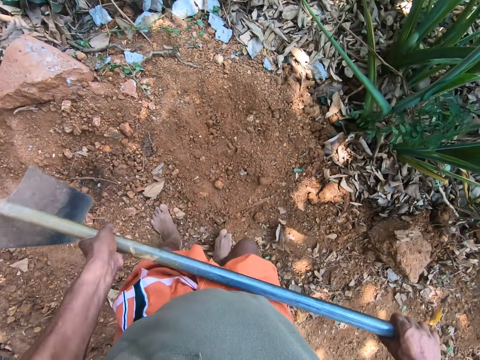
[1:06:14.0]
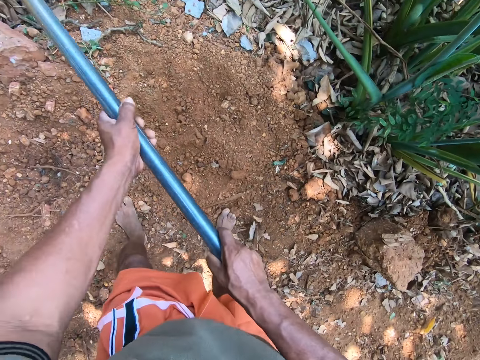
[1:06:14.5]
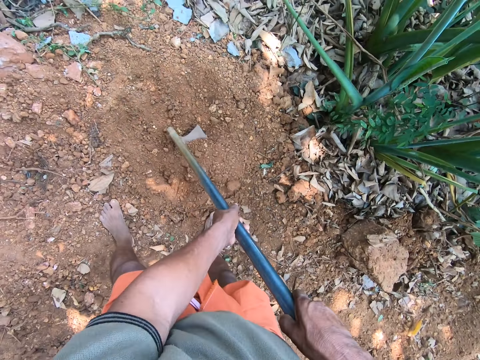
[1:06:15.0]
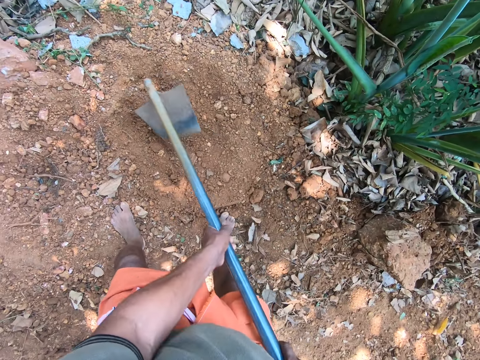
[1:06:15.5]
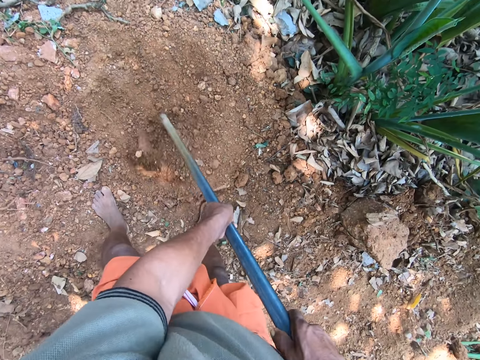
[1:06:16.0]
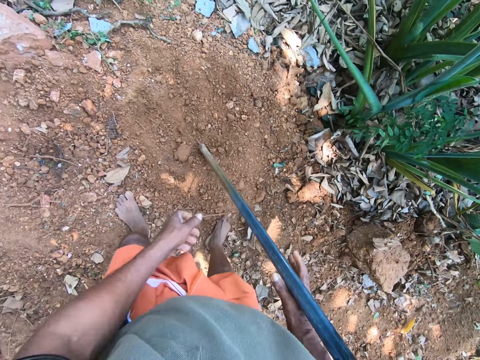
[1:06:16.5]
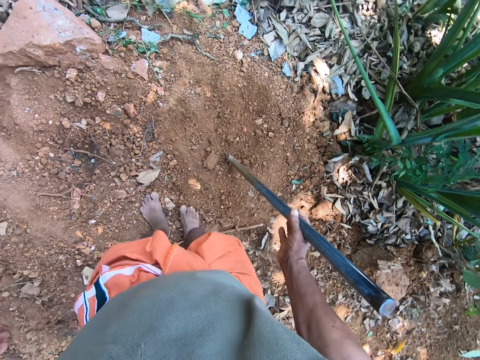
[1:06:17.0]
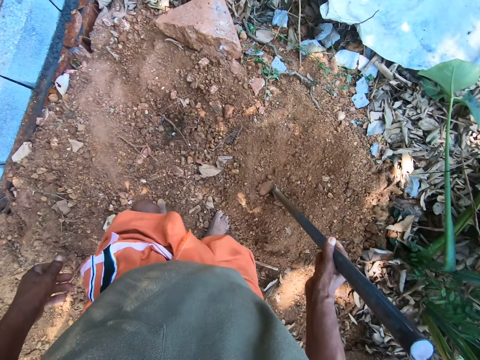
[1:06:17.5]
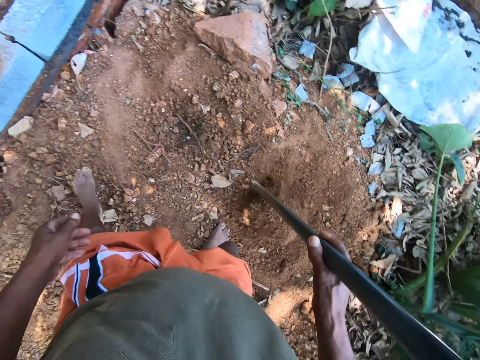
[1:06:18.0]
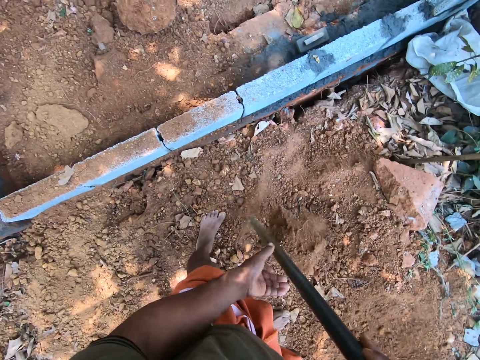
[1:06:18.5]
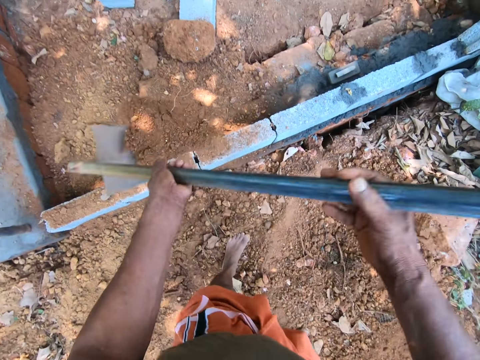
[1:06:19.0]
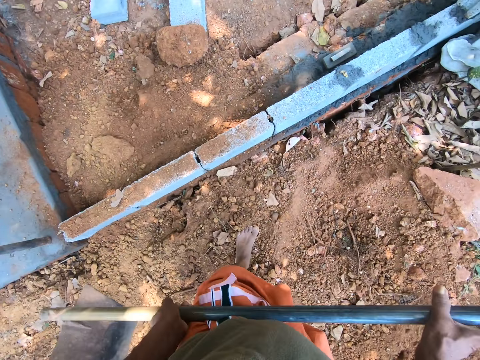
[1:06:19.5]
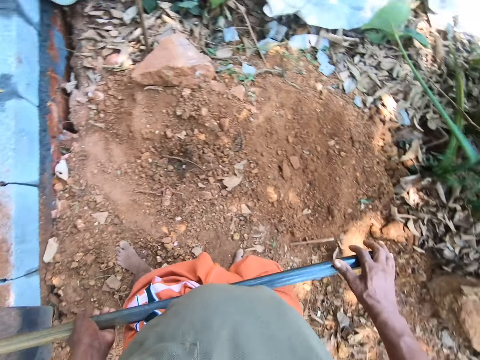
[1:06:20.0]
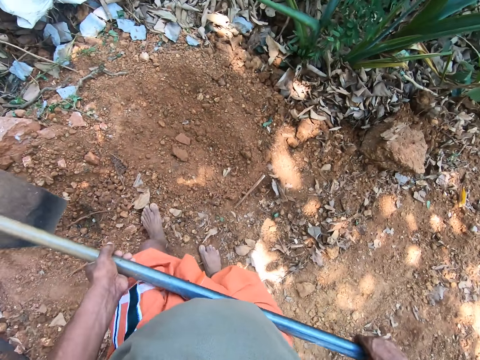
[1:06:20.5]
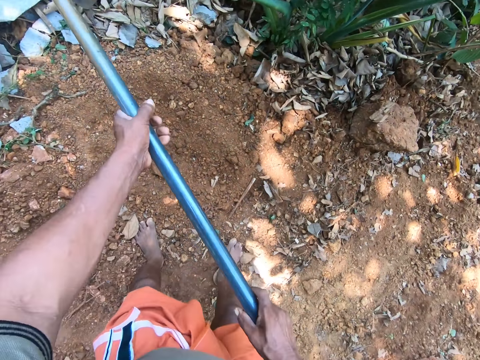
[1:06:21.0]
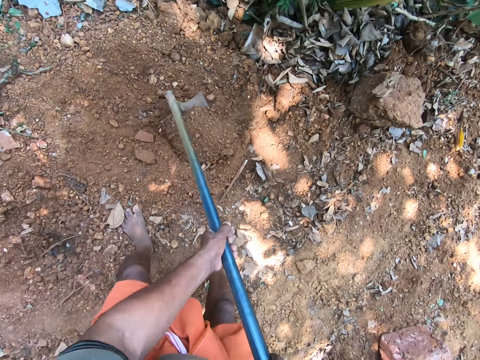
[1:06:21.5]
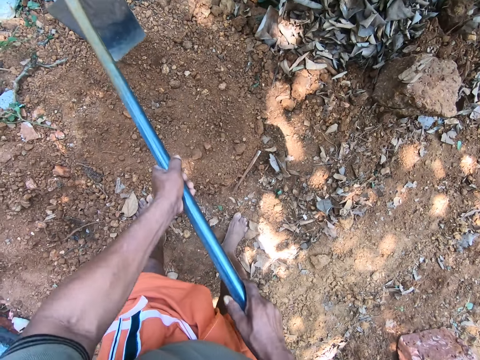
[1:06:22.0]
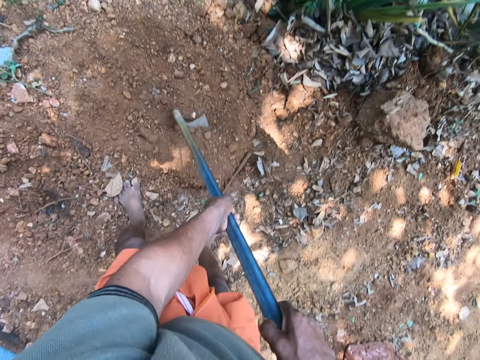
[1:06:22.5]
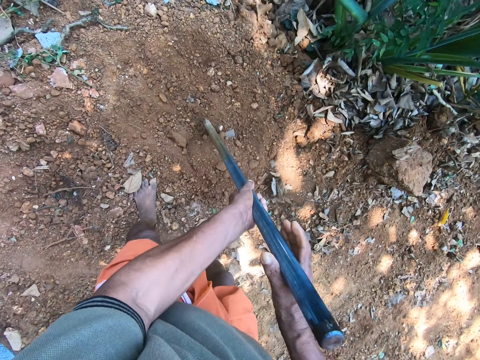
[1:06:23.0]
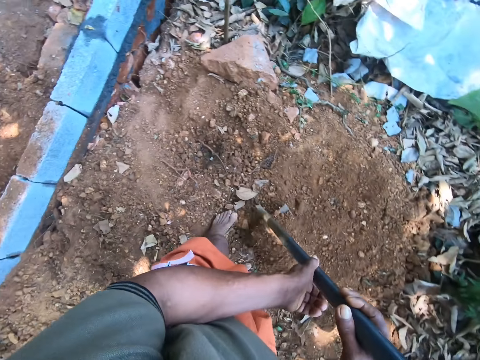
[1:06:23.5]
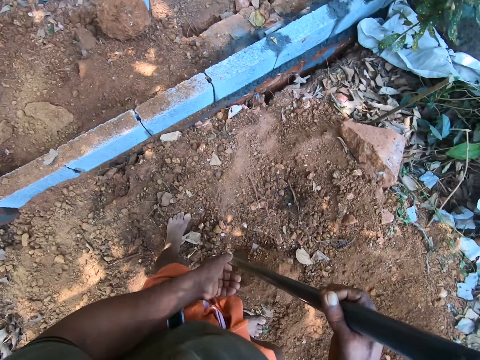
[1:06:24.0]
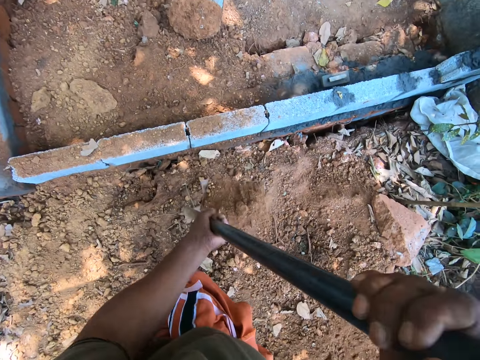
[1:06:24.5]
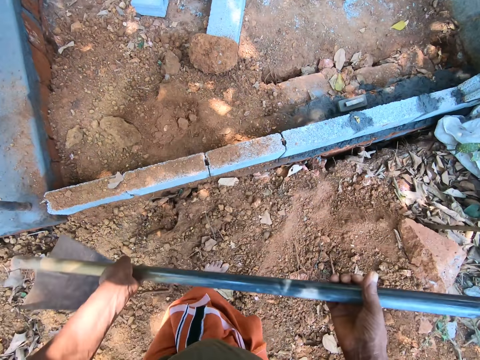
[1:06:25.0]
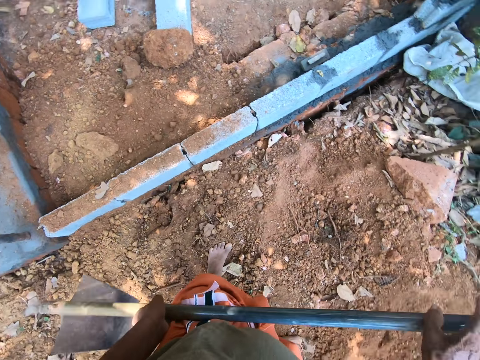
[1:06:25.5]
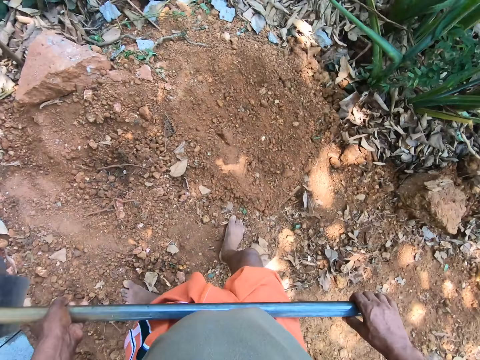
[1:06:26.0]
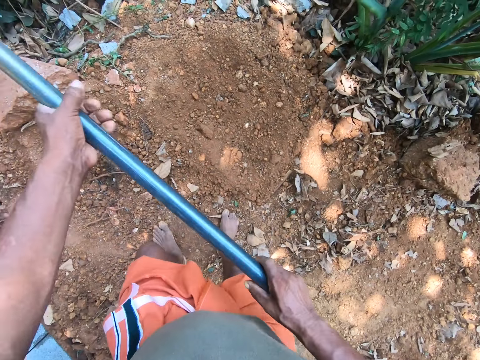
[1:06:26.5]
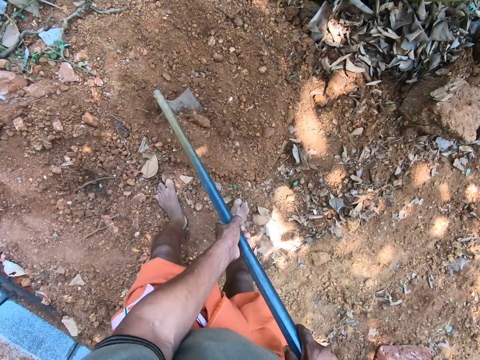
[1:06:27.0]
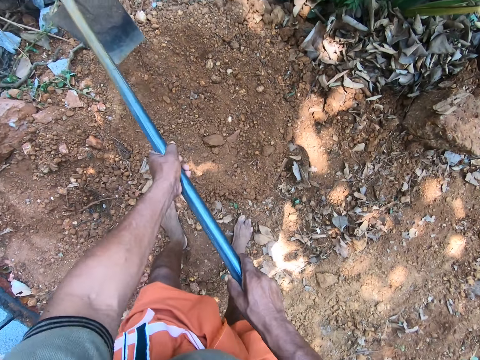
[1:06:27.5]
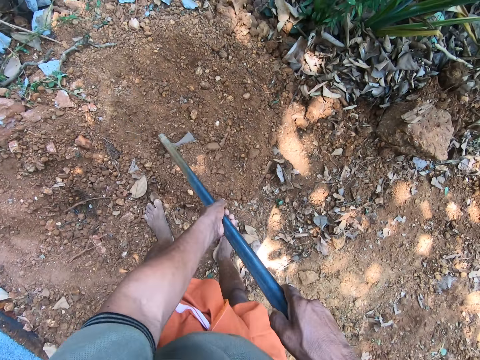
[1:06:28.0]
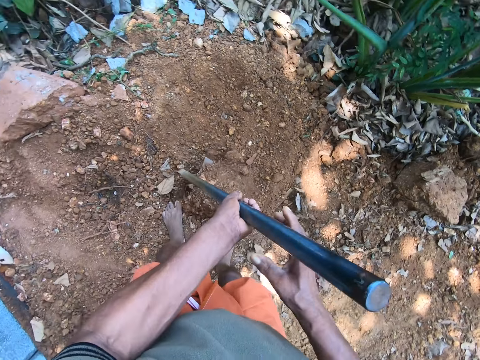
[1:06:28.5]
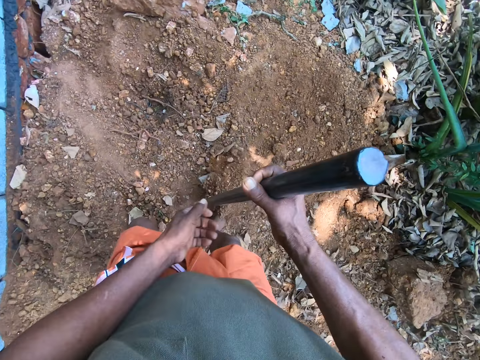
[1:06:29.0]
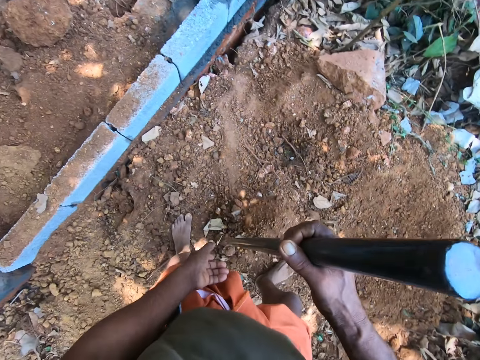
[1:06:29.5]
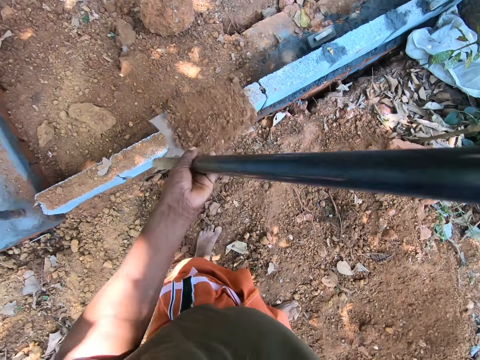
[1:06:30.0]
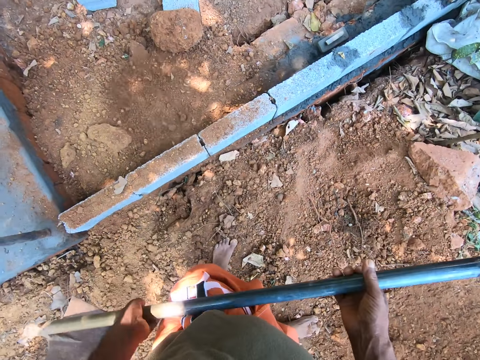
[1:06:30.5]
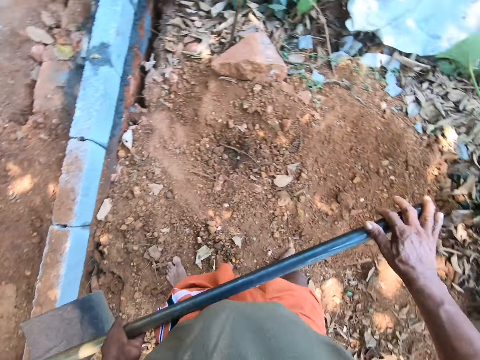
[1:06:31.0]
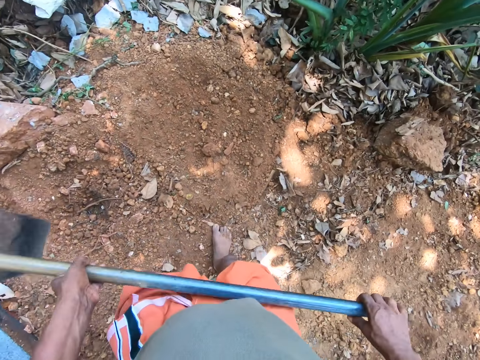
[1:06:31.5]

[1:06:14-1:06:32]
The camera wearer packs sand from the ground with the hoe in both hands. They pour the sand on the ground with the hoe in both hands. They pack sand from the ground with the hoe in both hands. They pour the sand on the ground with the hoe in both hands. They pack sand from the ground with the hoe in both hands. They pour the sand on the ground with the hoe in both hands.

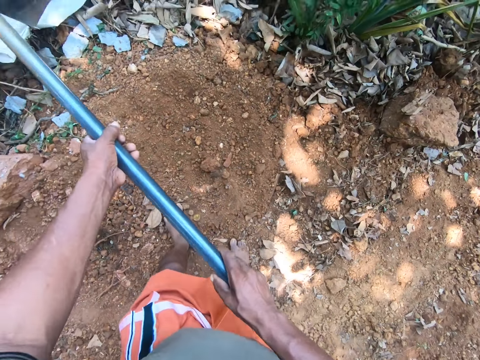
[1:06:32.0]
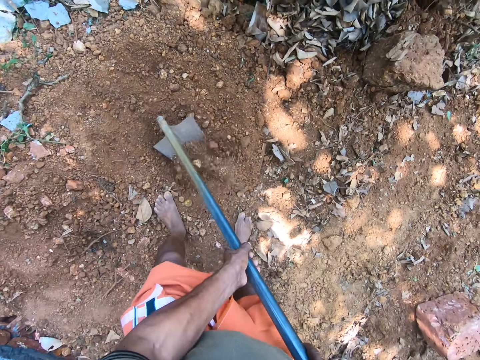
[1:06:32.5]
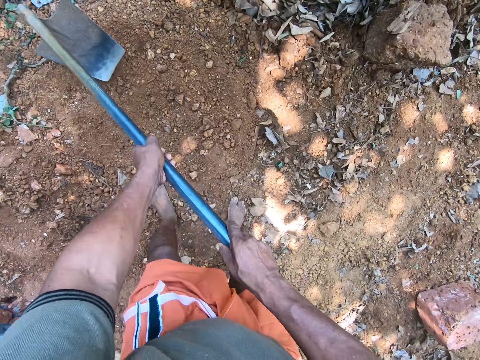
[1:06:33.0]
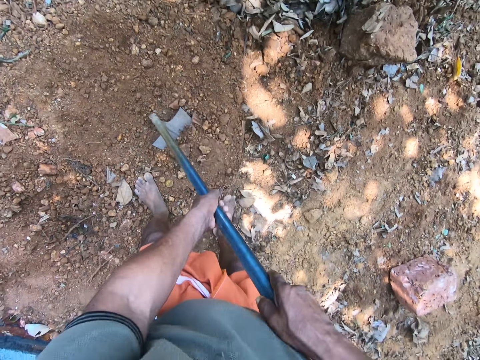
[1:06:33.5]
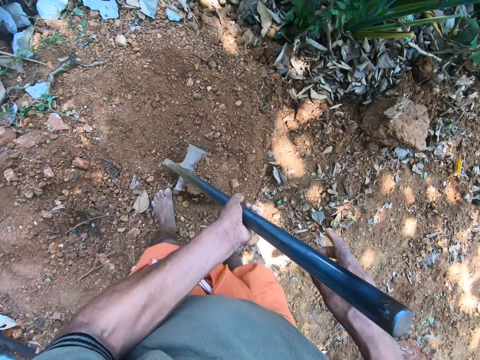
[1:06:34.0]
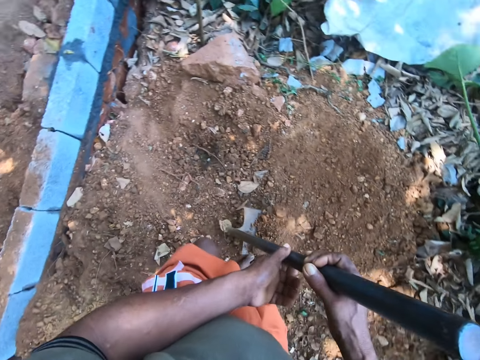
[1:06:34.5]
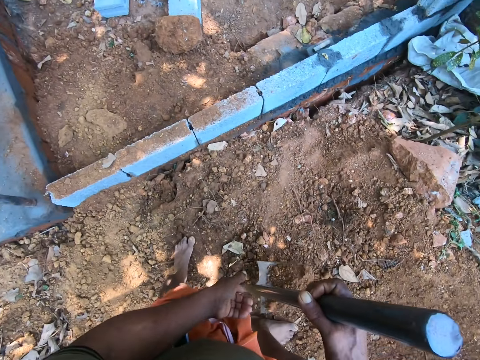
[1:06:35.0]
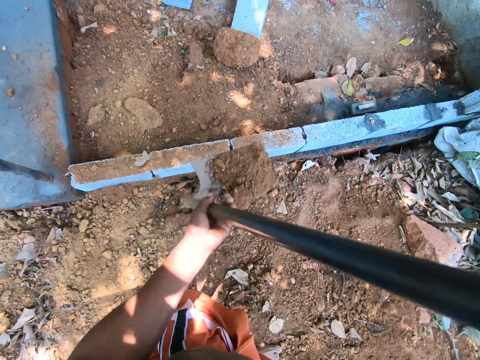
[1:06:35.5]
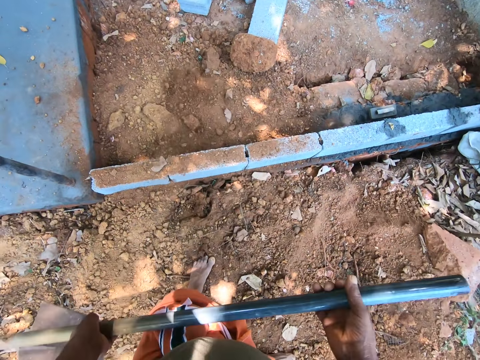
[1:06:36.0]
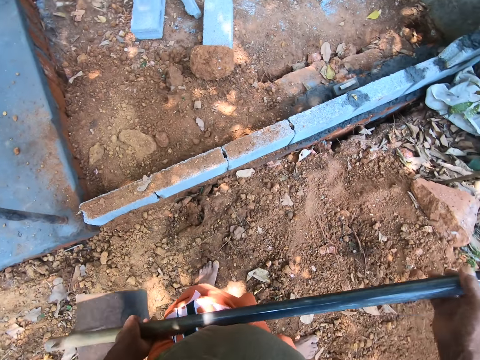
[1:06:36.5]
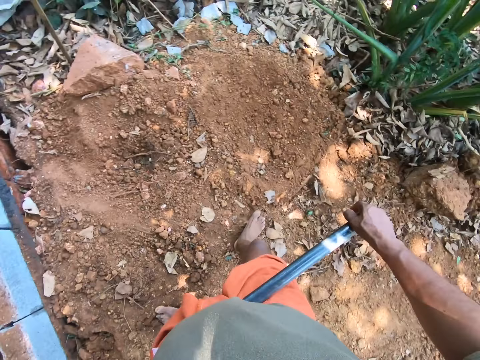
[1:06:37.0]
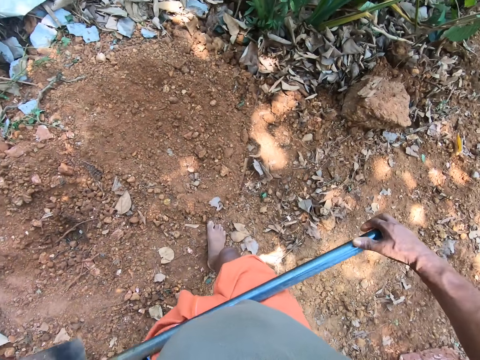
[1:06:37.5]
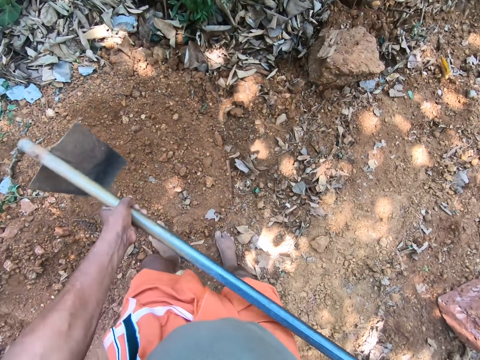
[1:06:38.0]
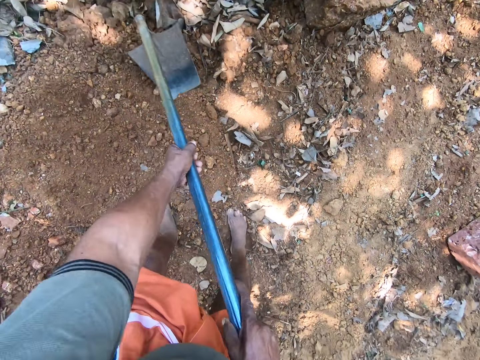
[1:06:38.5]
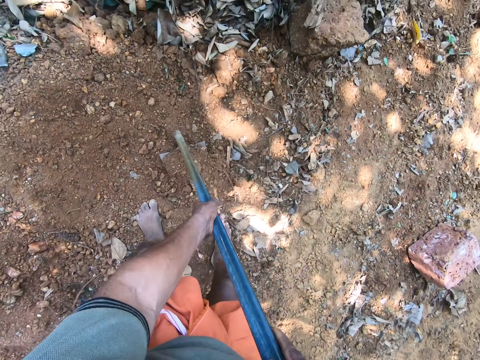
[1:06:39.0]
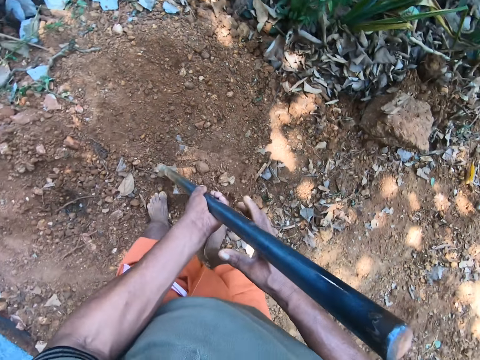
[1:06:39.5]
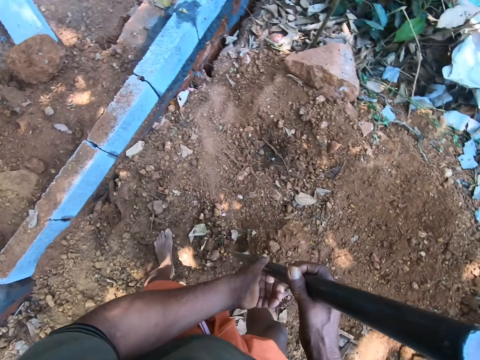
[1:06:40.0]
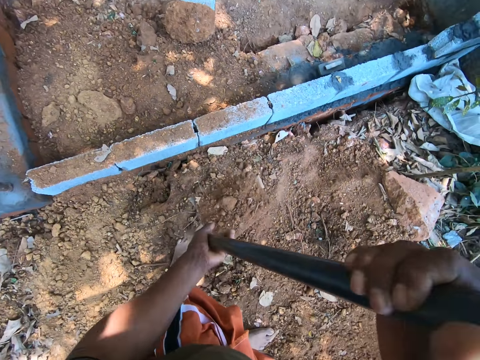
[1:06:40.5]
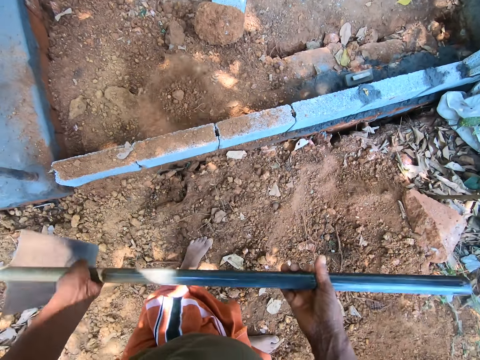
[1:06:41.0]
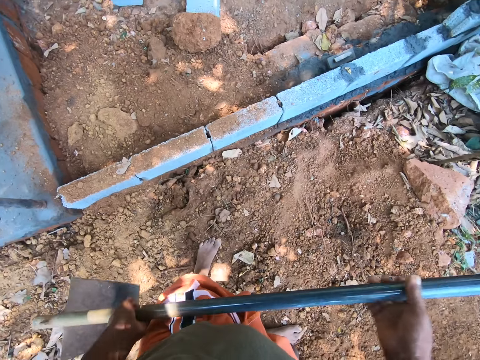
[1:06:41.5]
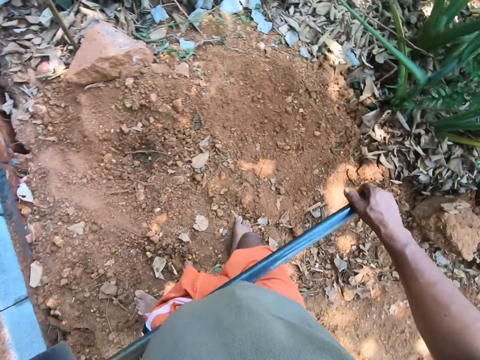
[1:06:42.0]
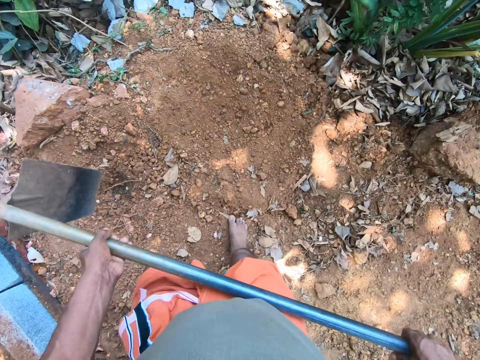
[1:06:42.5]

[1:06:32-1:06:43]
The camera wearer packs sand from the ground with the hoe in both hands. They pour the sand on the ground with the hoe in both hands. They pack sand from the ground with the hoe in both hands. They pour the sand on the ground with the hoe in both hands.
